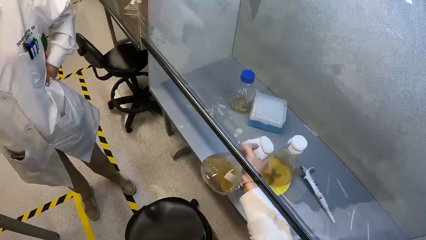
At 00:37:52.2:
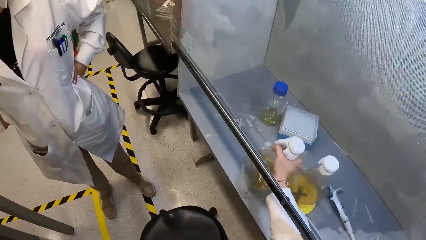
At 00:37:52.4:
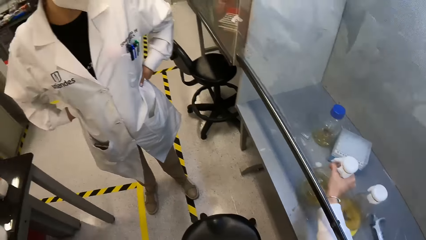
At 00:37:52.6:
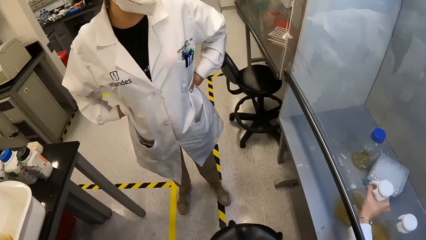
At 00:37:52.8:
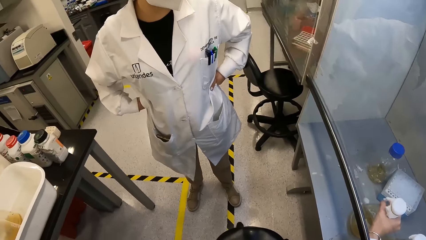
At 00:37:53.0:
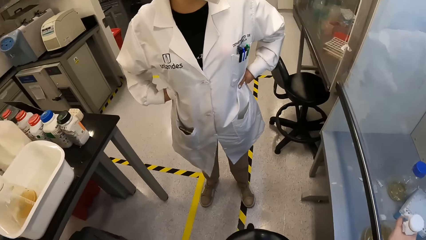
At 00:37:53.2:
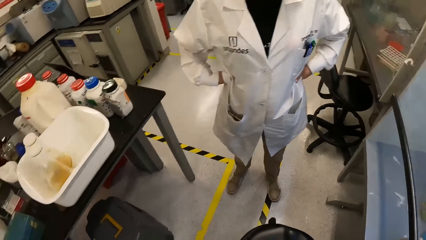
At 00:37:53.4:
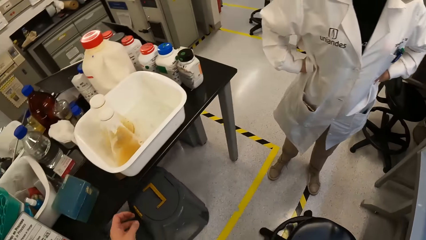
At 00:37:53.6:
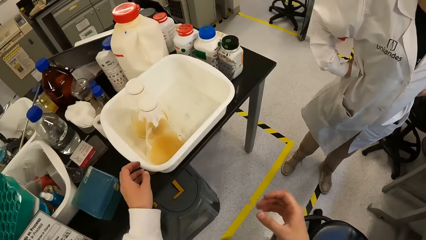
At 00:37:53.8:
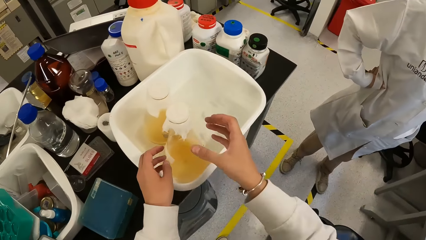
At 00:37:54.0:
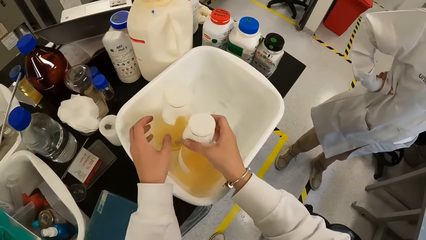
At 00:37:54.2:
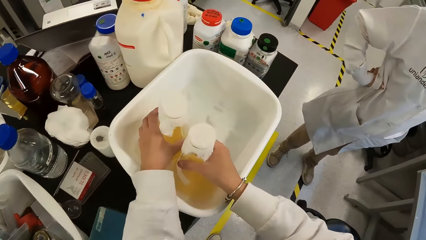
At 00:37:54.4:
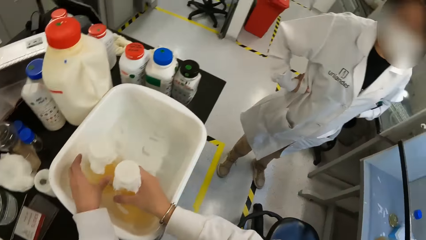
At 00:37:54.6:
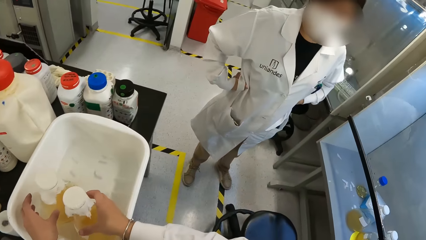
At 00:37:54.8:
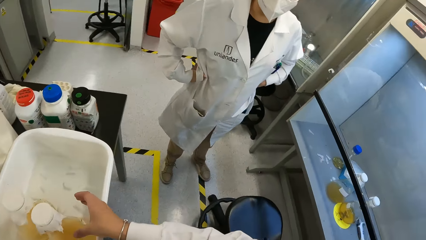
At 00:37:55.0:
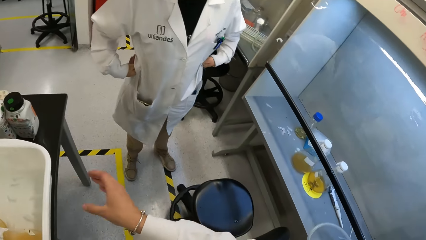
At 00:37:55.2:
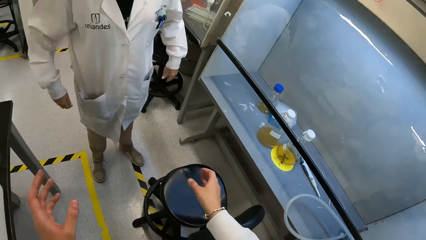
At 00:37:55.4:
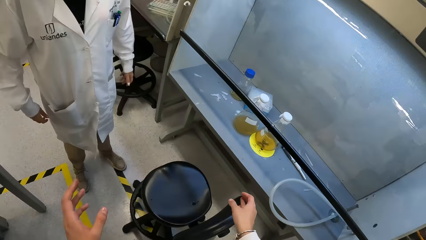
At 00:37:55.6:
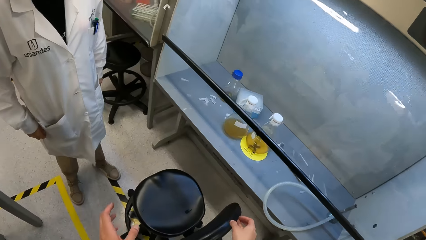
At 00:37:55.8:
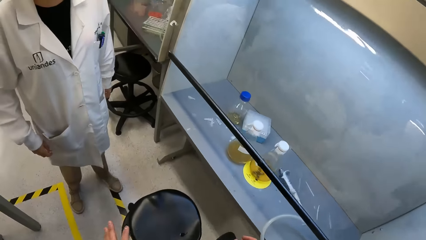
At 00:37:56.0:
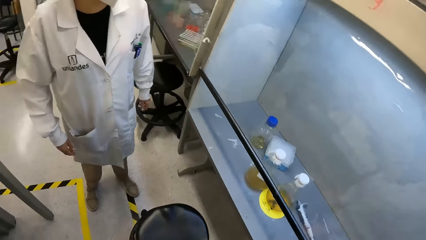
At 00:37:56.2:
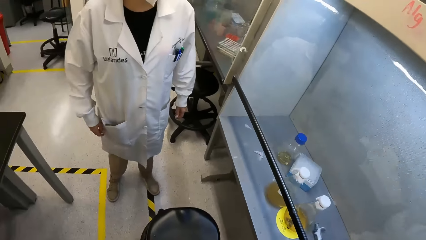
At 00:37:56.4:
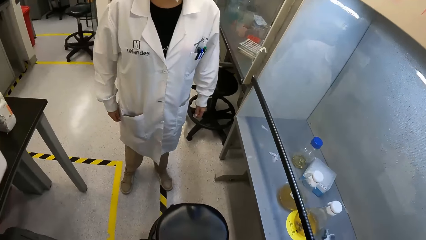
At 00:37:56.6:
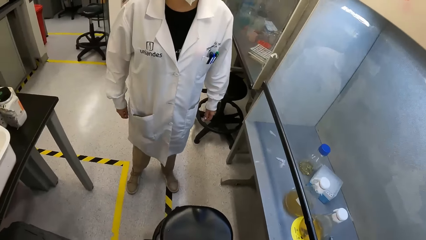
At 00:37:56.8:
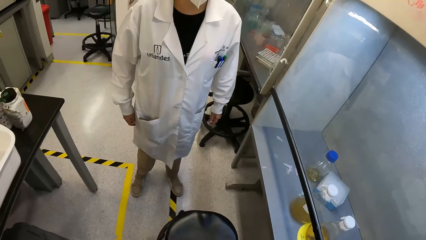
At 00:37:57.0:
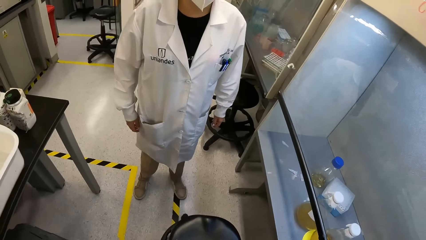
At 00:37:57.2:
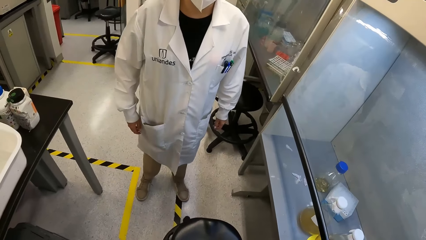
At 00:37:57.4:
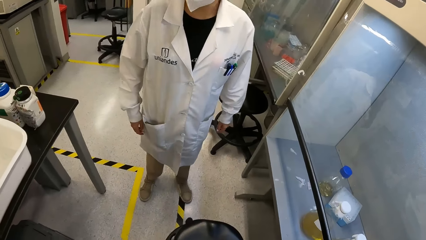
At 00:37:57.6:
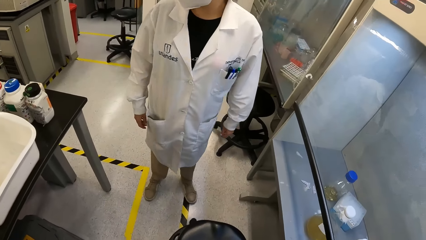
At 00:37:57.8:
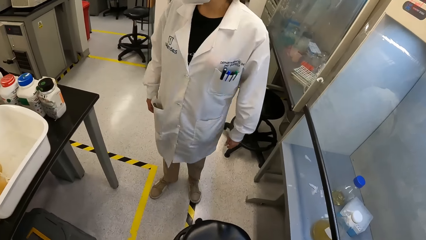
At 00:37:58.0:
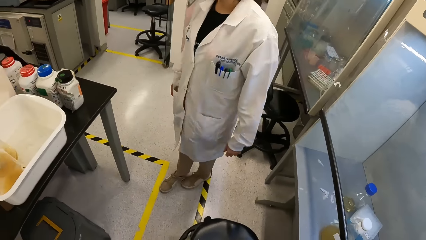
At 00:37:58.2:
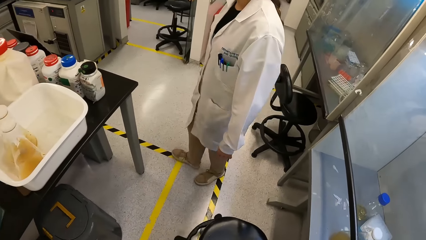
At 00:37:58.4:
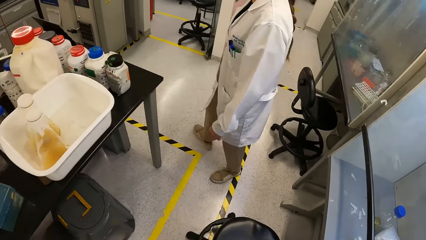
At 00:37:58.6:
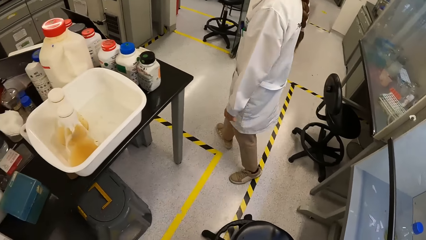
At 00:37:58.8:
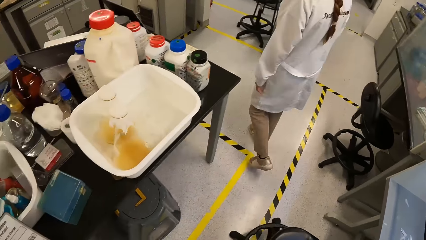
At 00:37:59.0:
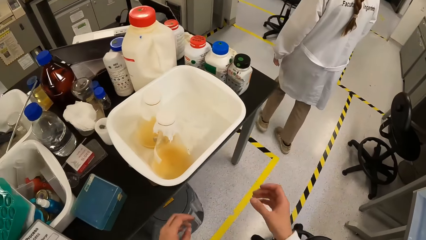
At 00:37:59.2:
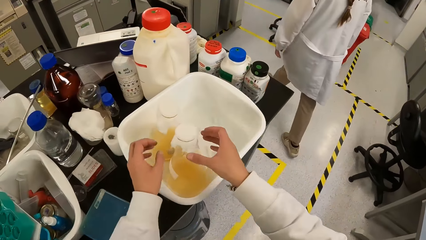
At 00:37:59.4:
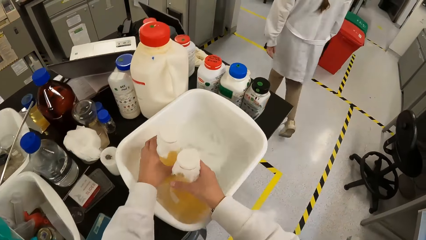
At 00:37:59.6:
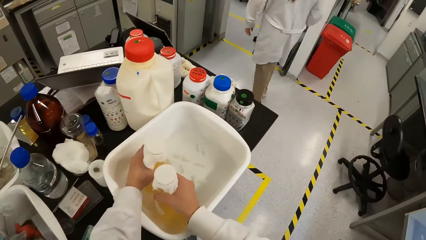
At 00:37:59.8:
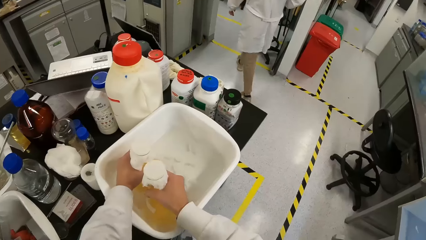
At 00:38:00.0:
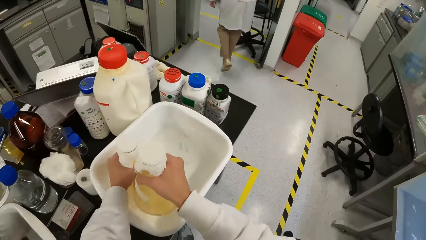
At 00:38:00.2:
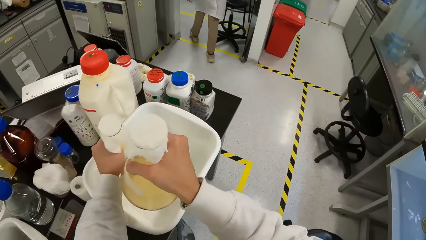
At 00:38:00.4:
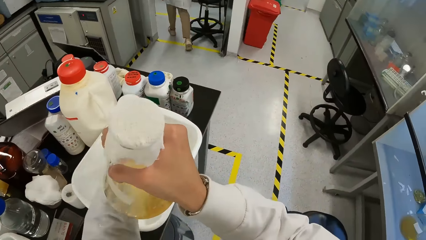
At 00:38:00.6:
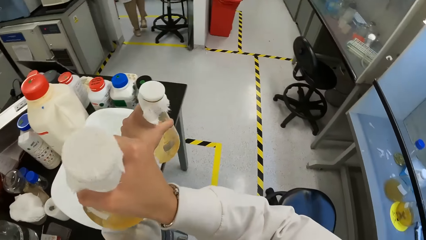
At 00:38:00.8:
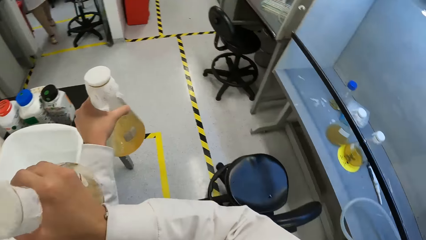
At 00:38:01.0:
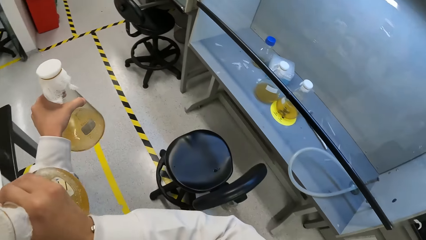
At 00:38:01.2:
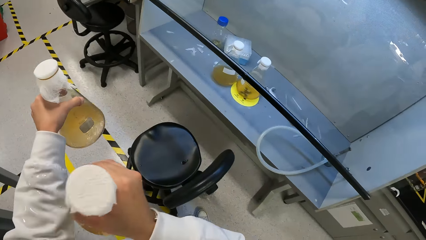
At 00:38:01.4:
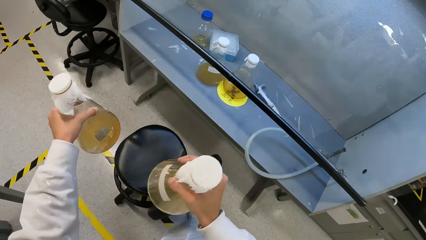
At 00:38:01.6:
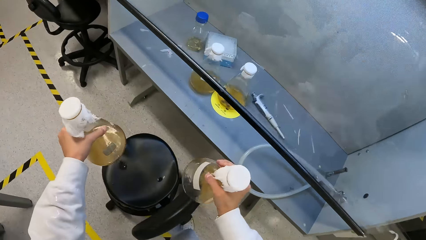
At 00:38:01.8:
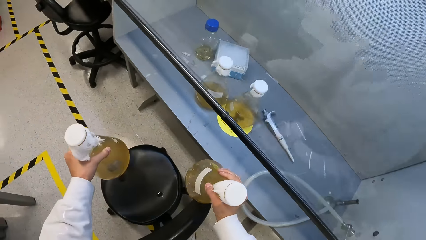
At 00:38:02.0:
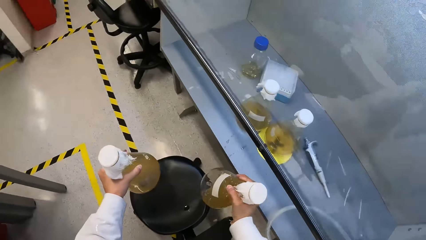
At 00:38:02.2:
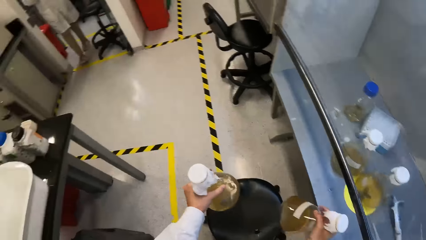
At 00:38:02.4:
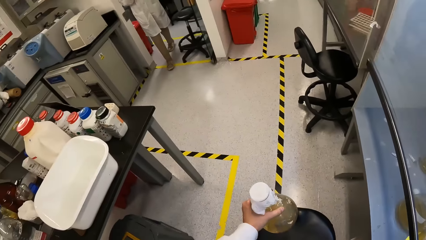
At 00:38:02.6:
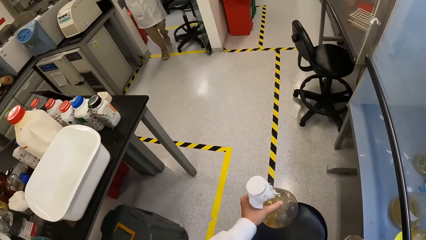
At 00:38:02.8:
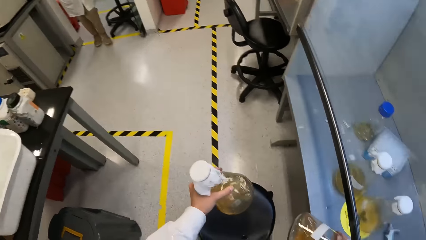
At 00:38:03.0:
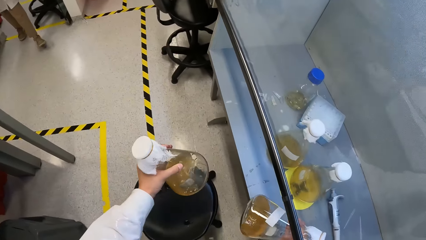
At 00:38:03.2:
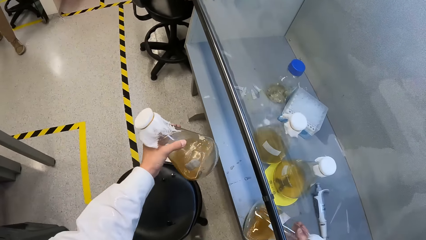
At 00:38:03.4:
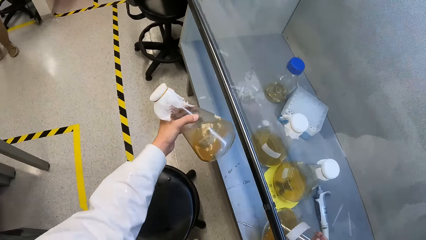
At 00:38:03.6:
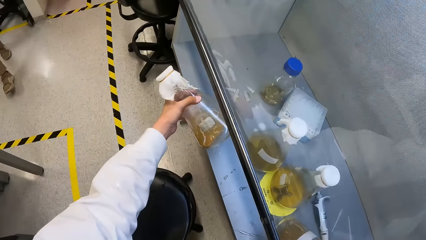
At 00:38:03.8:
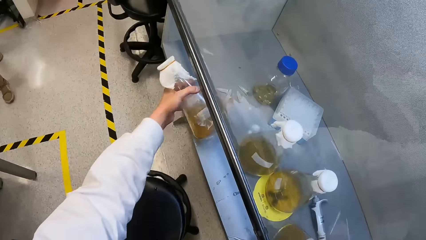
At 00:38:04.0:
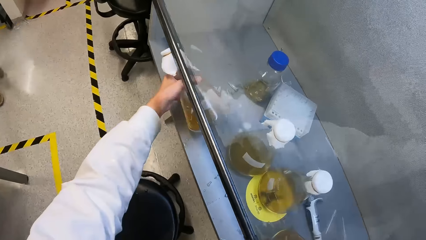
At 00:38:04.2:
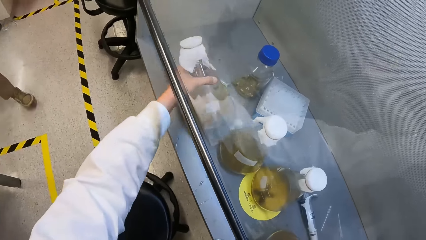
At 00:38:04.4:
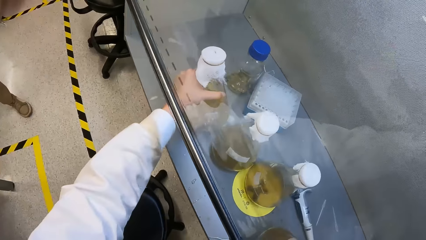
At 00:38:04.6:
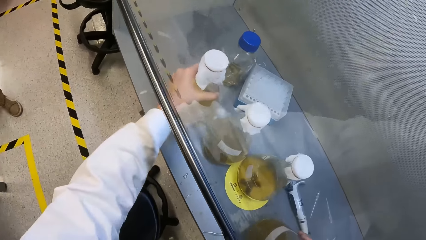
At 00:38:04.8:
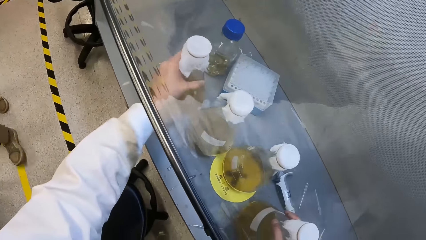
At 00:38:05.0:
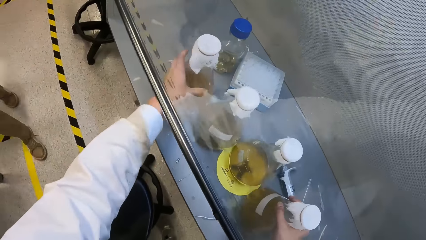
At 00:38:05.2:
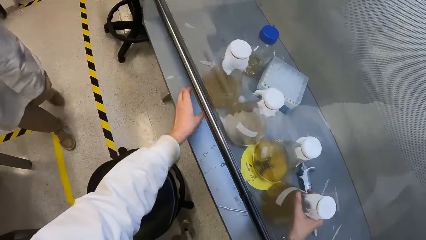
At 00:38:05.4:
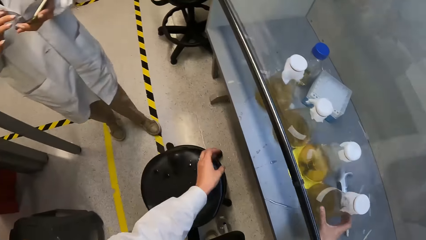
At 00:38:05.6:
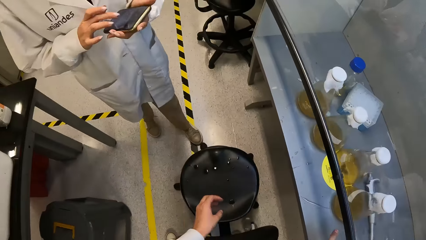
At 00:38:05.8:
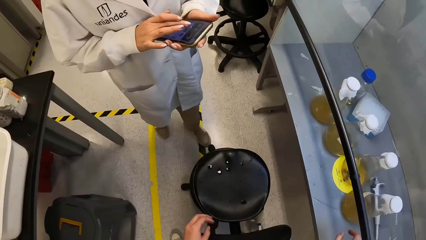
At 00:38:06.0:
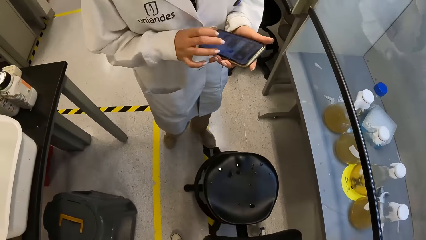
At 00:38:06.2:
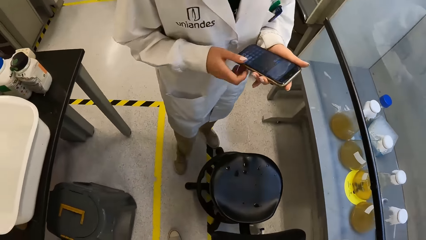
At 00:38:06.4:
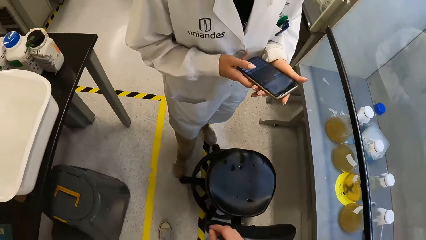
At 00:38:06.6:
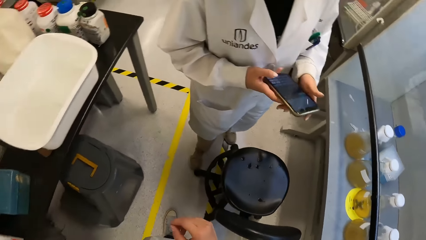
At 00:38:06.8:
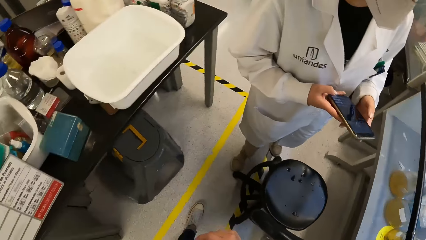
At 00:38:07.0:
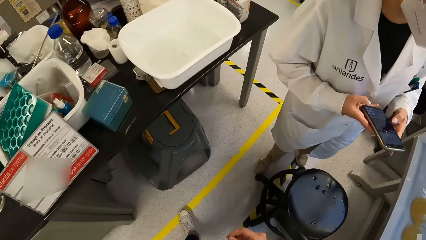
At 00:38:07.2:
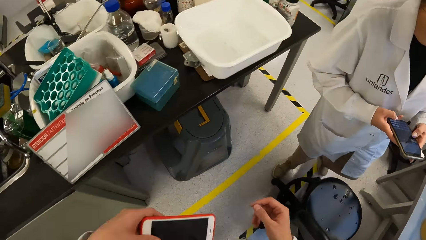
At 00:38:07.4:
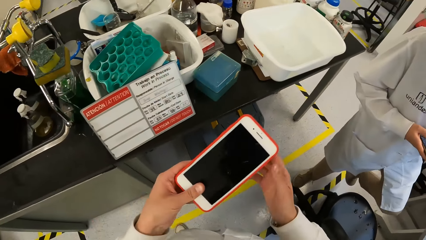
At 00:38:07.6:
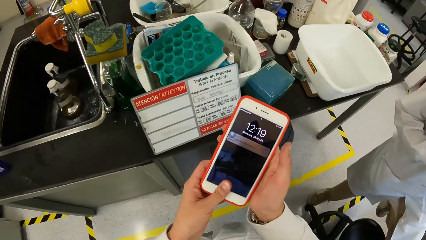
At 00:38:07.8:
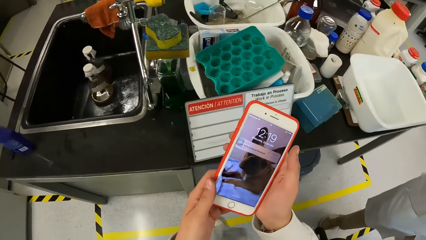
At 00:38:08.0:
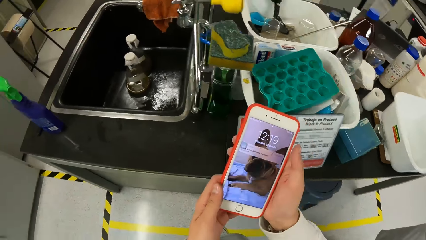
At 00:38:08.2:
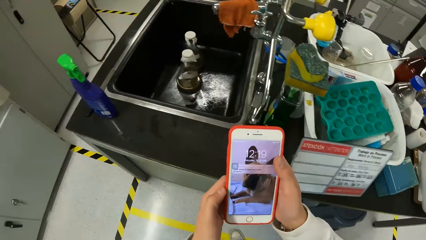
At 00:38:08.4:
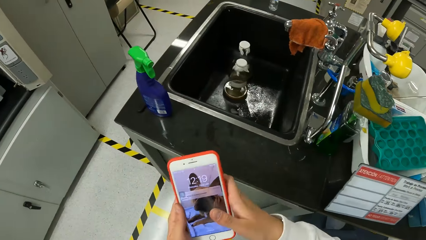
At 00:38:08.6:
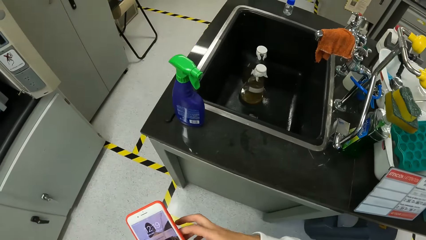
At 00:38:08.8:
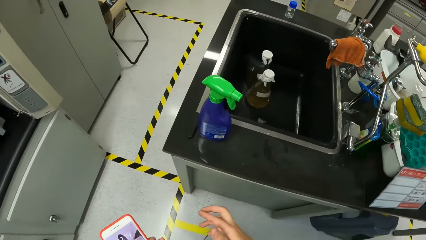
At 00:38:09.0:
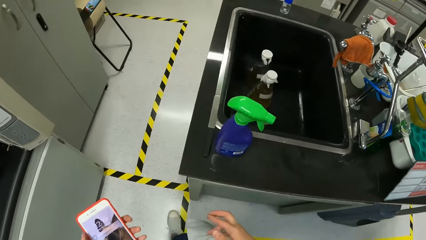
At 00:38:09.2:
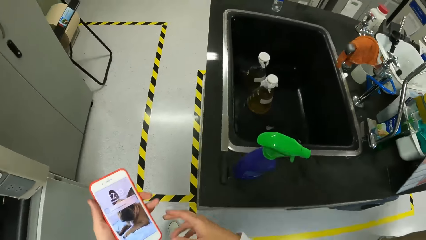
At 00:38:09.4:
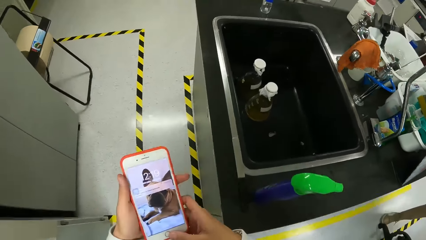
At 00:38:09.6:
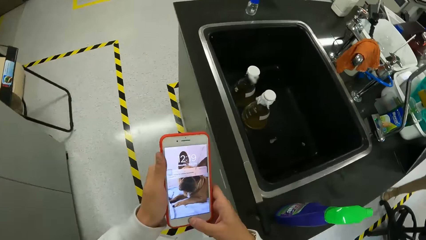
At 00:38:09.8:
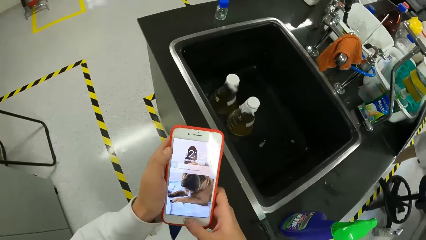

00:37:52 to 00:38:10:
The camera wearer places the bottle in her right hand under the show glass. She picks bottles. She holds a bottle in the bowl on the table with her left hand. She holds a bottle in the bowl on the table with her right hand. She picks a bottle from the bowl on the table with her right hand. She picks a bottle from the bowl on the table with her left hand. She places the bottle in her left hand under the show glass. She places the bottle in her right hand under the show glass. The co-worker operates a phone with both hands. The camera wearer picks the phone. She operates the phone with her left hand.
